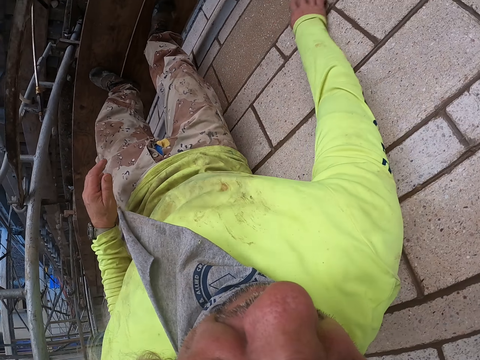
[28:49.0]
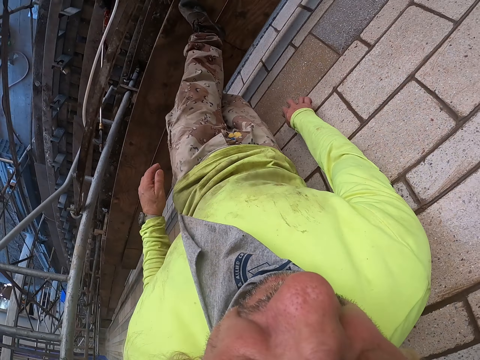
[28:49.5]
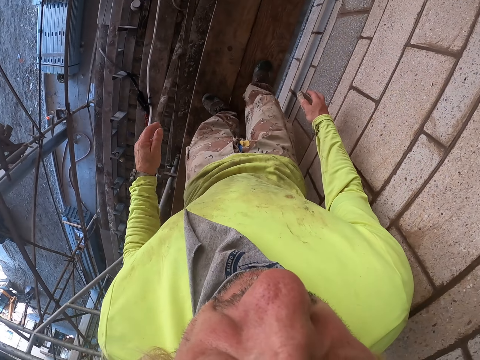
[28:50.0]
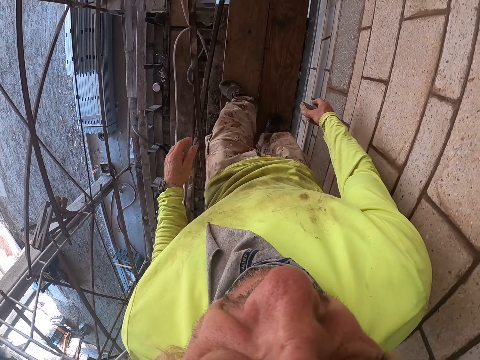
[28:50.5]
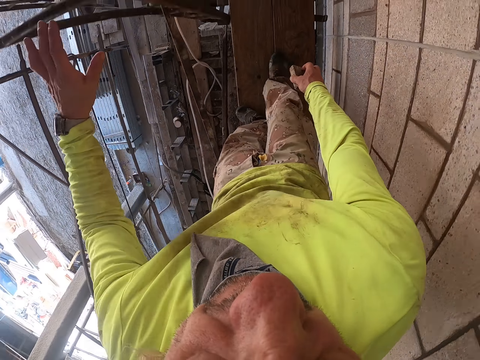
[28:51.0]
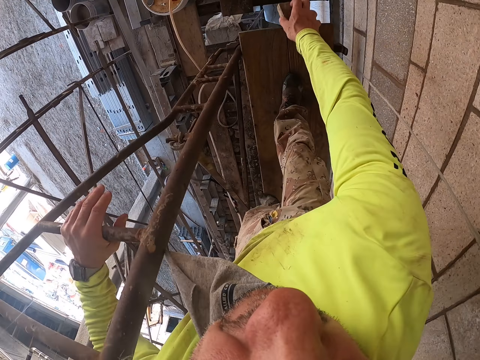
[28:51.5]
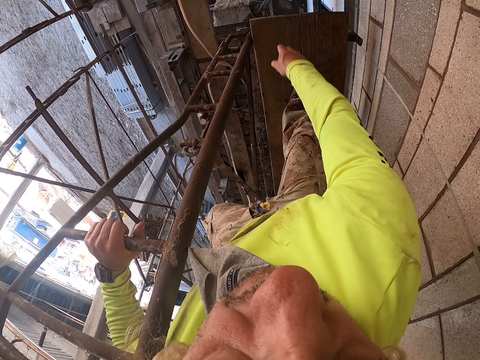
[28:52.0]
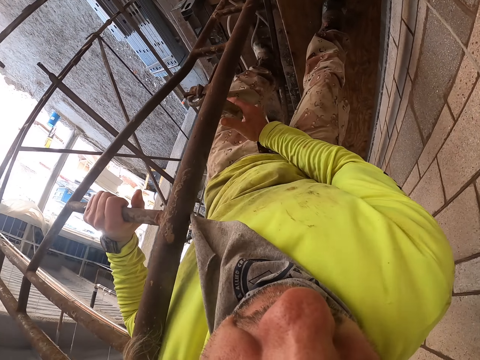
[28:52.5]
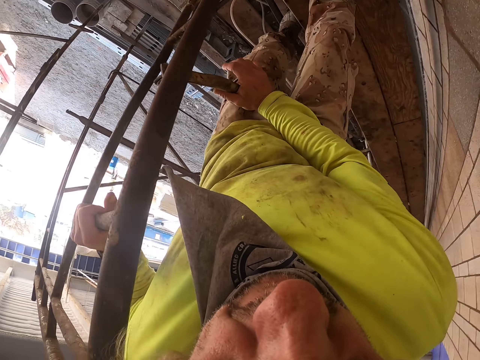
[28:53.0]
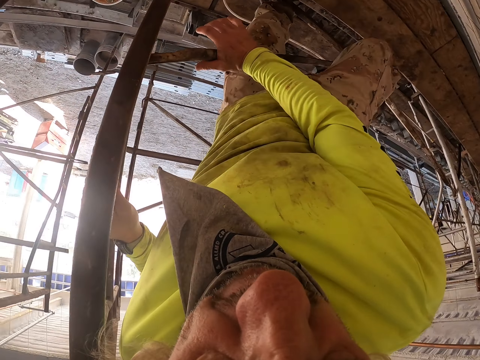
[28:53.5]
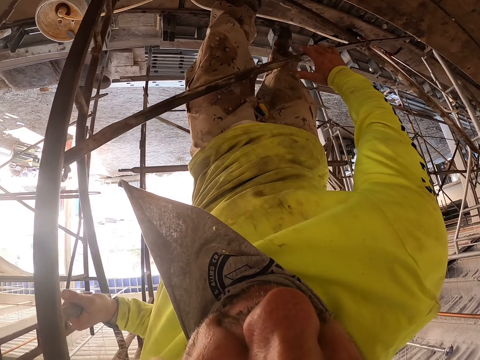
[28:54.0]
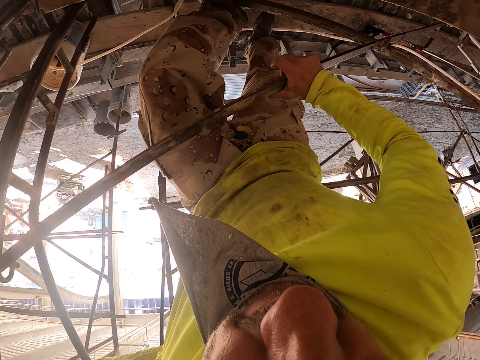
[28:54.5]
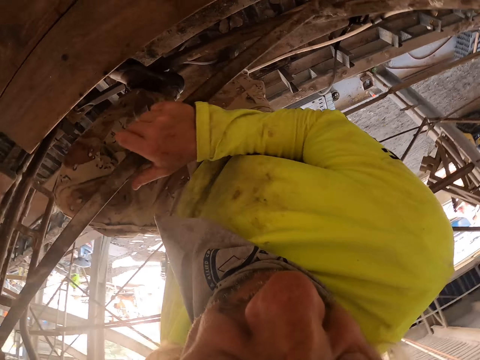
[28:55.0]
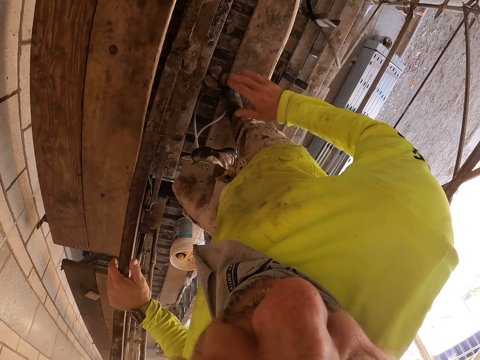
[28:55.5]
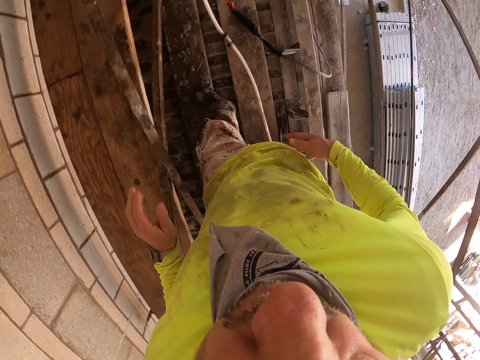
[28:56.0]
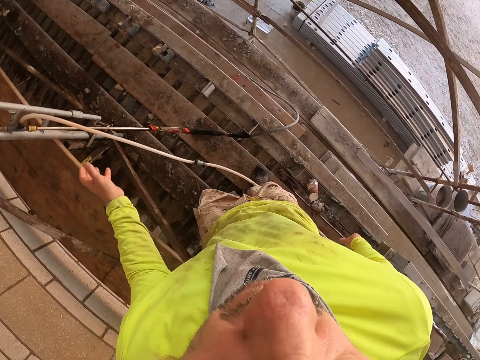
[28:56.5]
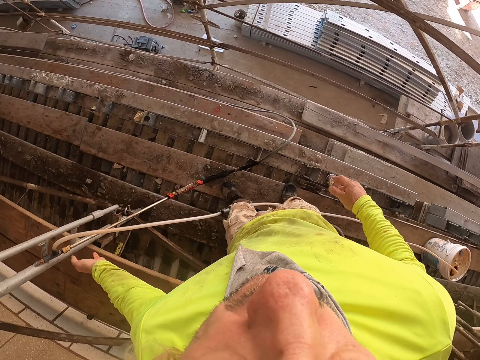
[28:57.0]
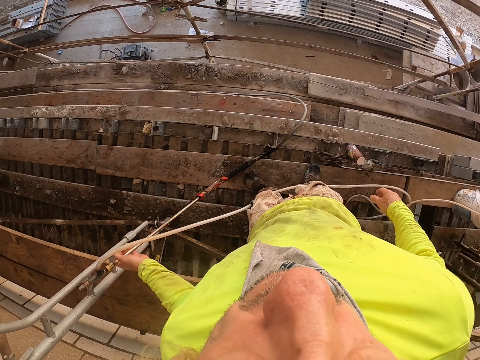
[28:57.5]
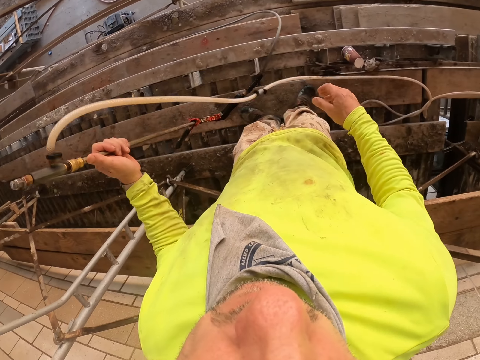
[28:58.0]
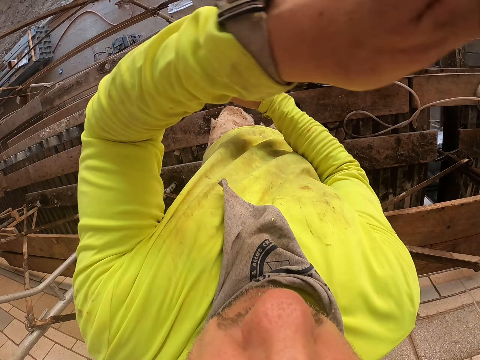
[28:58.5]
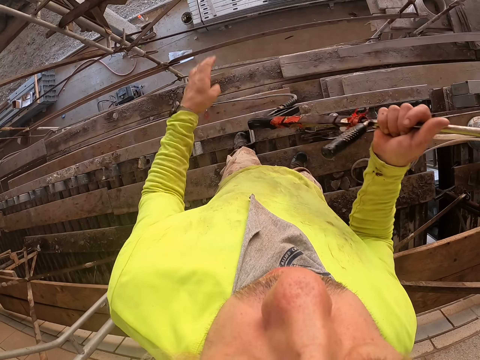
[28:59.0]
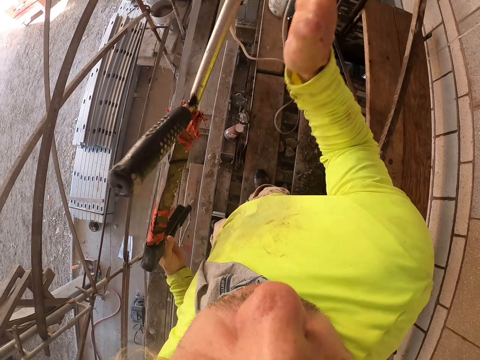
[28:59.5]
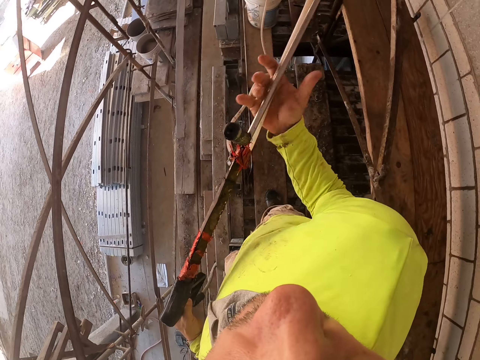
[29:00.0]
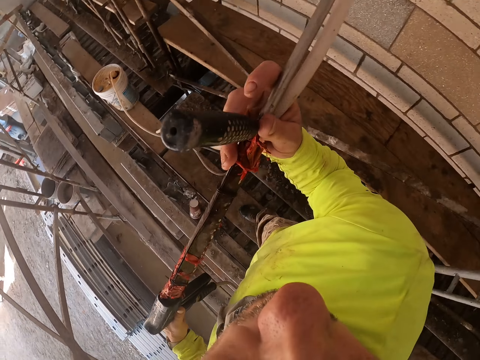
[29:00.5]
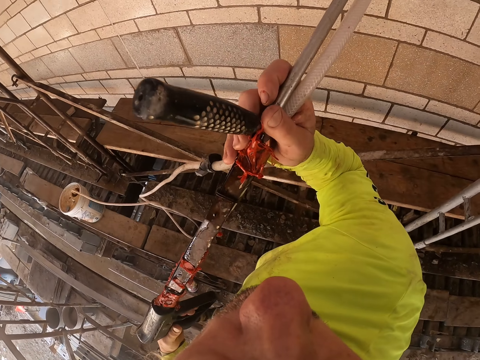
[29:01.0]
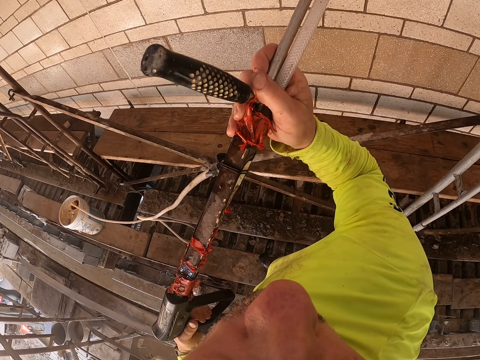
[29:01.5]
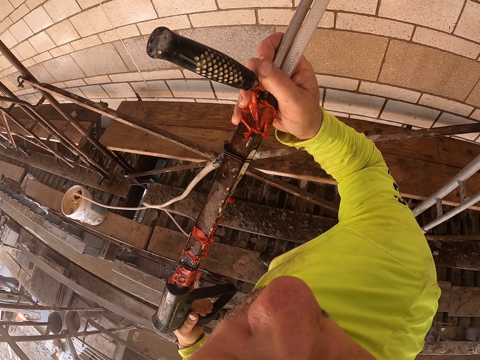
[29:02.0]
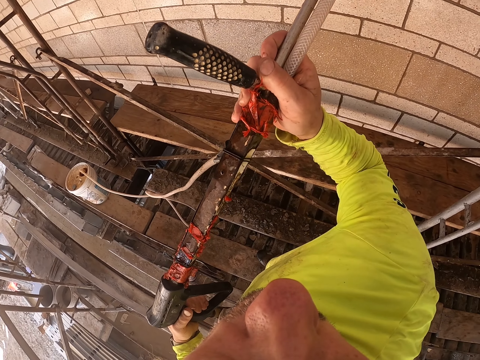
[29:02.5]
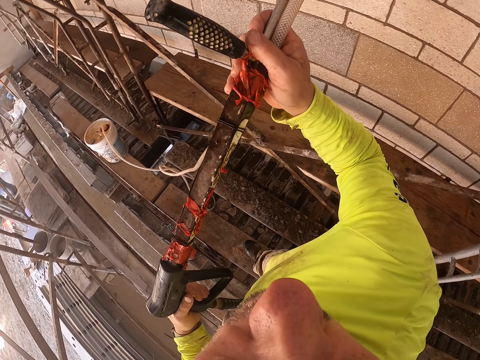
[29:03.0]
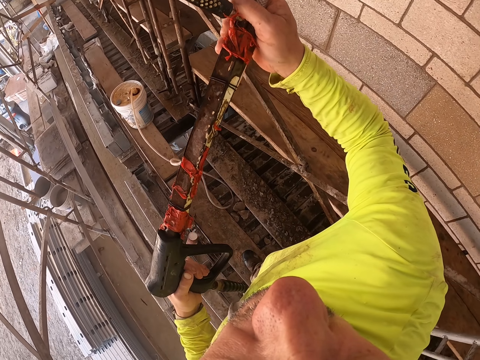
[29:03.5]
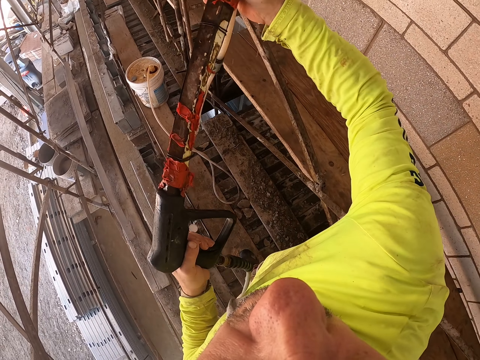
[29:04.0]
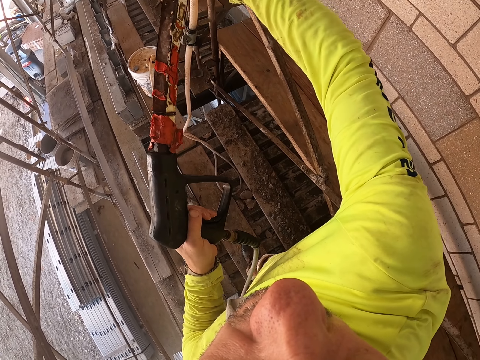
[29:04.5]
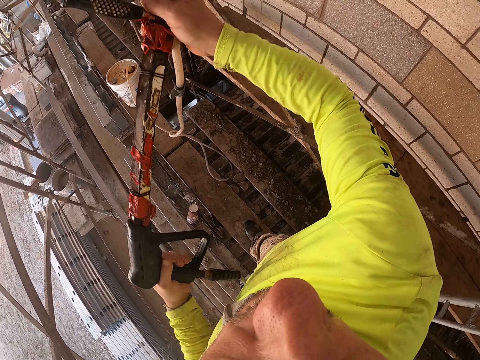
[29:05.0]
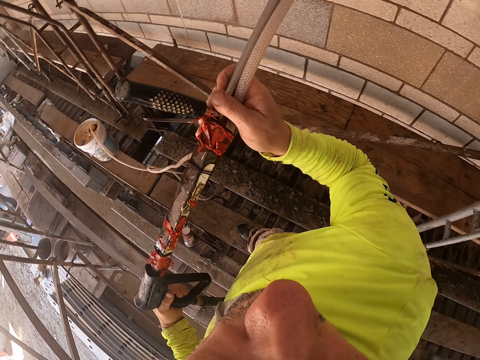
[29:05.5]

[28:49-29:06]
The camera wearer lifts his left hand and scrapes the wall with the right hand. He walks away and throws the scrap stone away. He alights from the stand. He holds the pipe. He picks up a compressed air sprayer. He washes the wall.

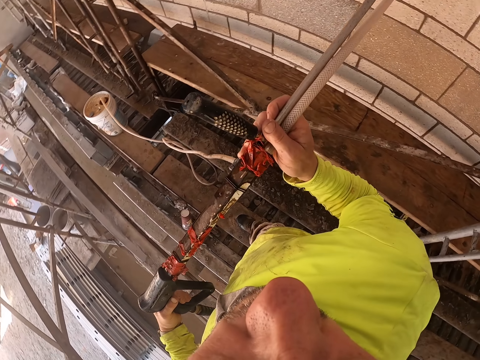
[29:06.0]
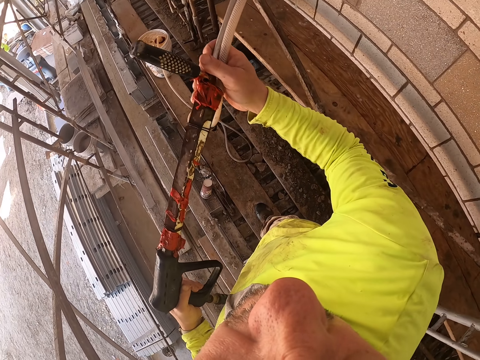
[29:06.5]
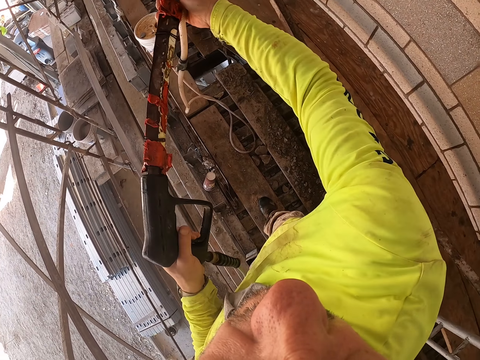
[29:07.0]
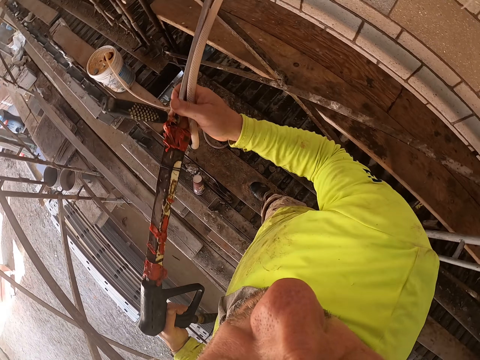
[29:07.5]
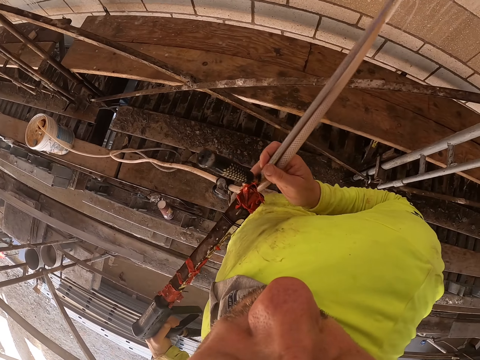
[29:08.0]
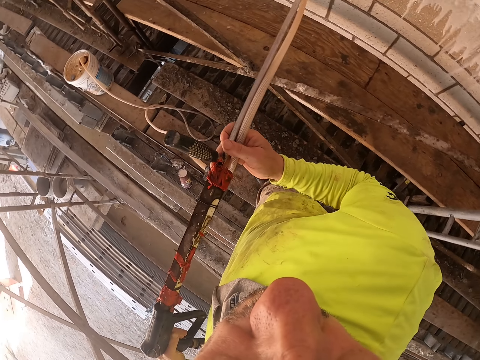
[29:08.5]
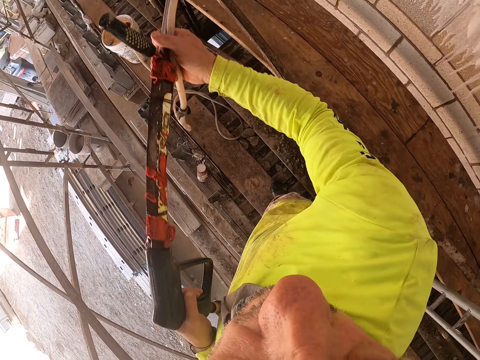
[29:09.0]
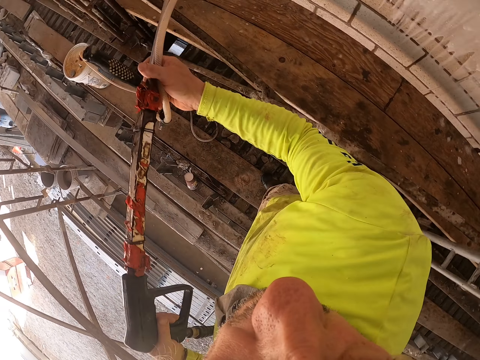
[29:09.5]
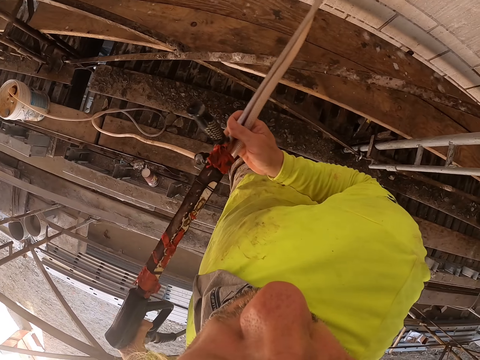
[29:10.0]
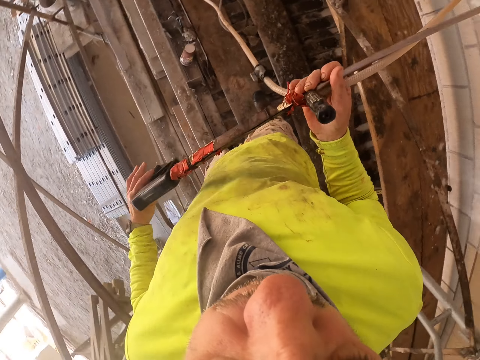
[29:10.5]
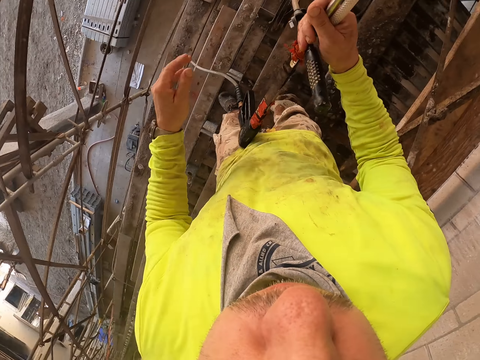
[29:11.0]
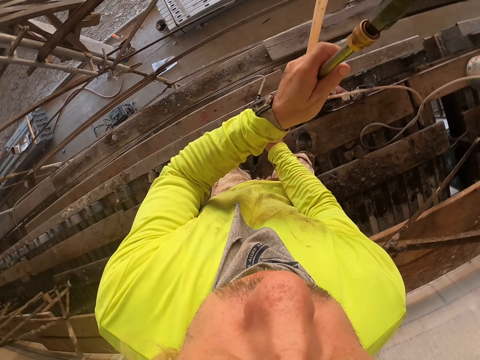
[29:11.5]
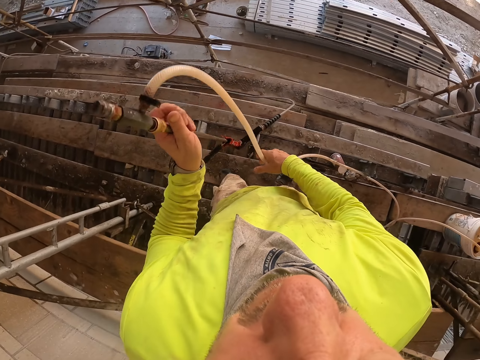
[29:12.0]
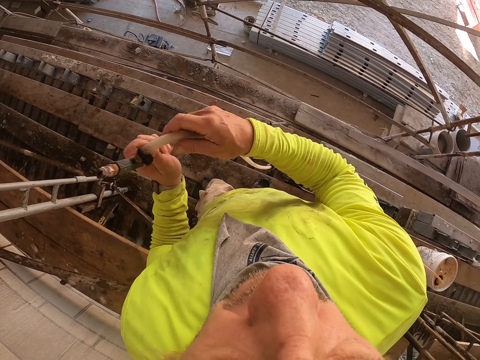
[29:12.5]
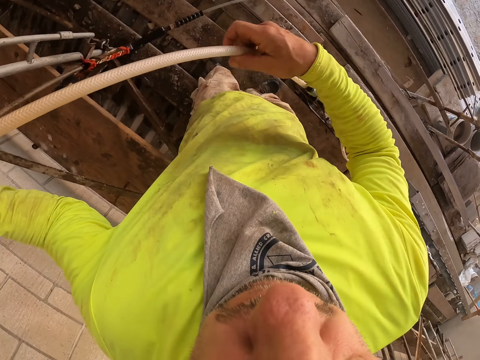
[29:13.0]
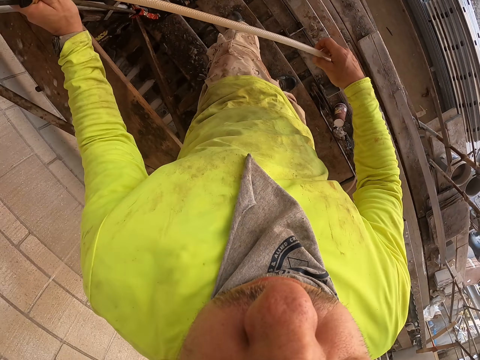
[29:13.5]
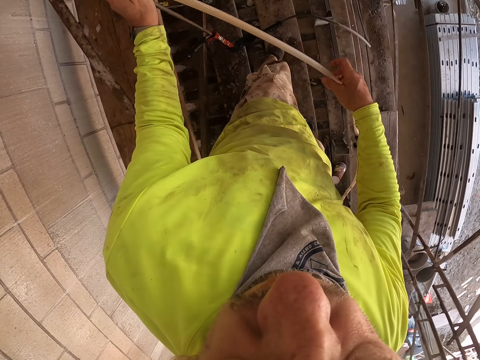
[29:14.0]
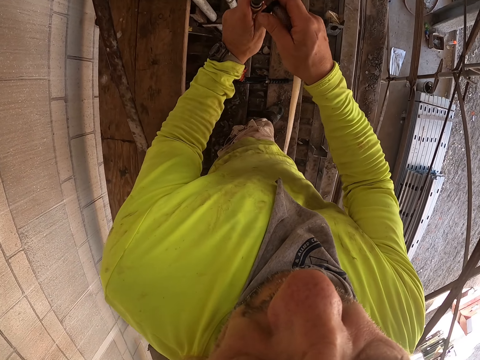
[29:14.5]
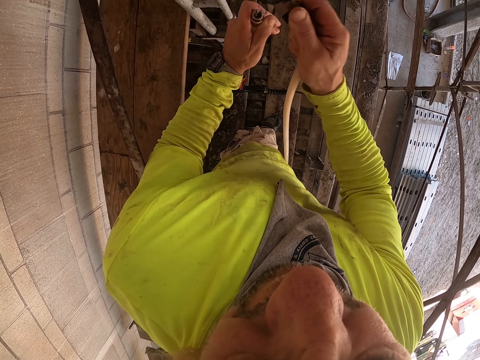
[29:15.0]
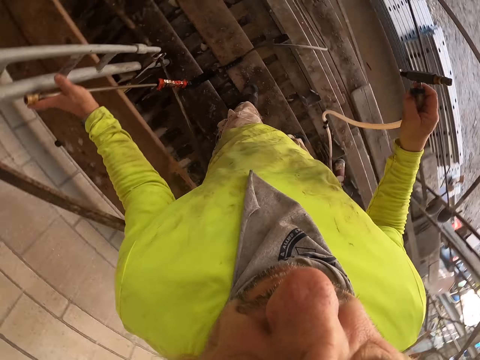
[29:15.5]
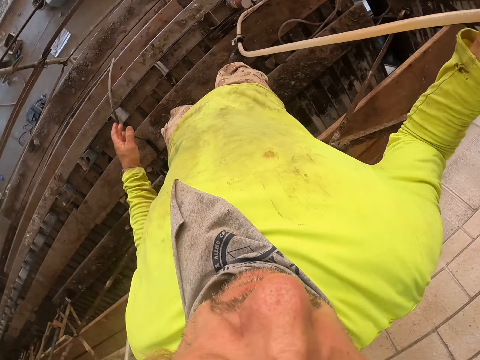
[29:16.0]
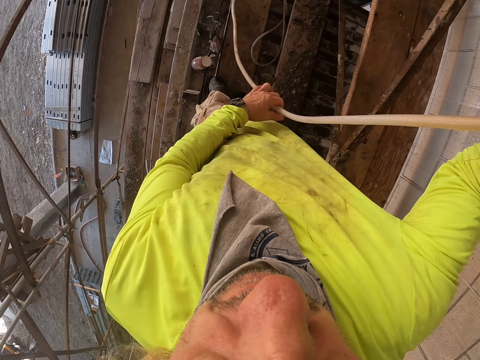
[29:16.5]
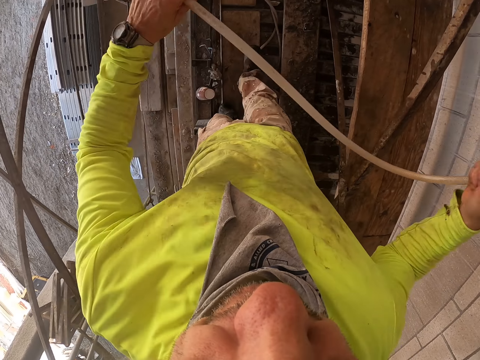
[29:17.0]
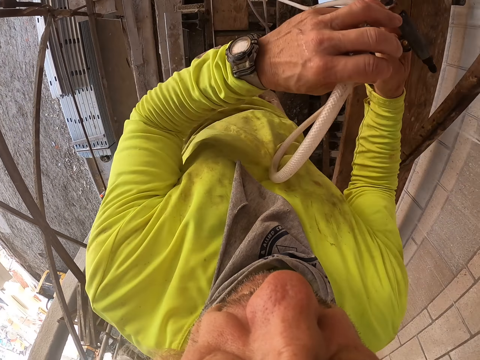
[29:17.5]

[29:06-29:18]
The camera wearer starts spraying the wall. They stop spraying the wall. They hold the pipe. They disconnect the spray lance from the water pipe.
